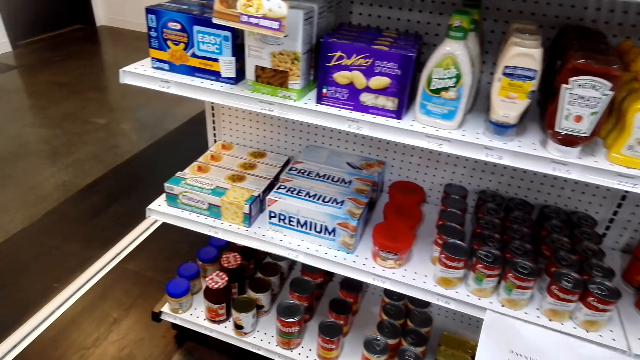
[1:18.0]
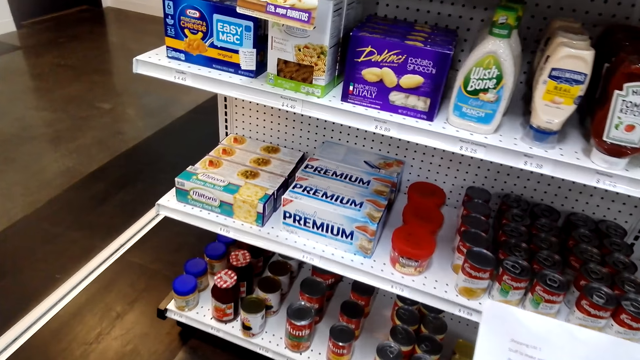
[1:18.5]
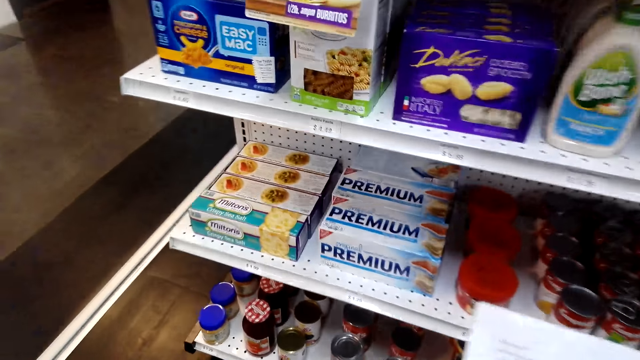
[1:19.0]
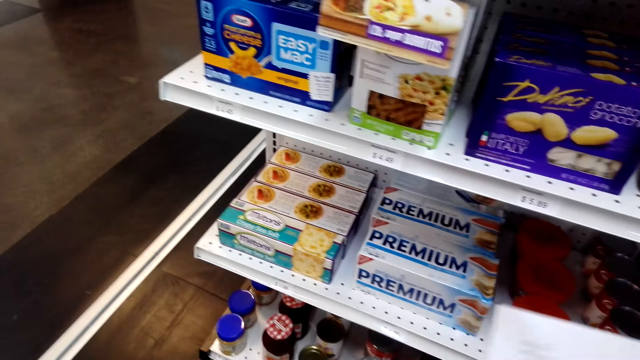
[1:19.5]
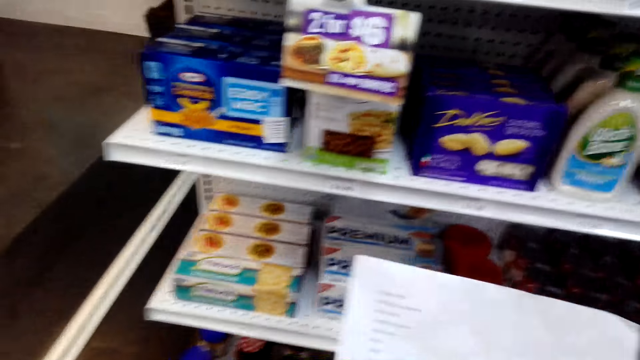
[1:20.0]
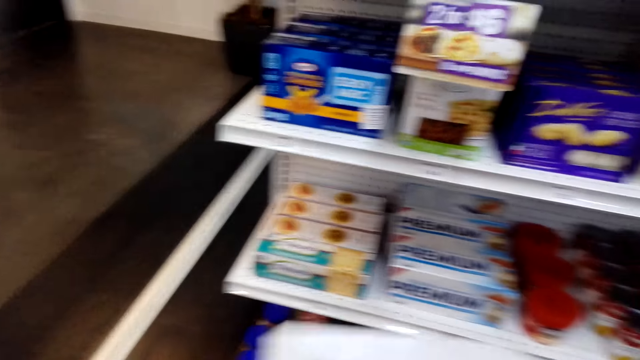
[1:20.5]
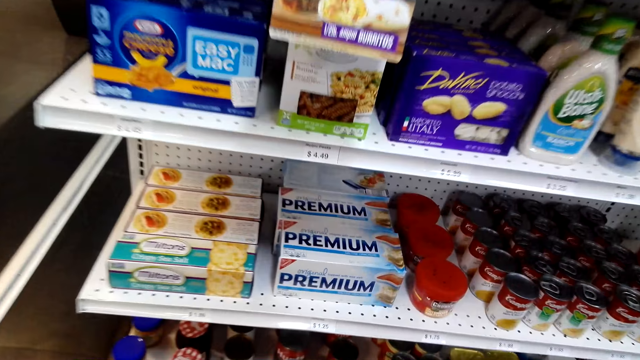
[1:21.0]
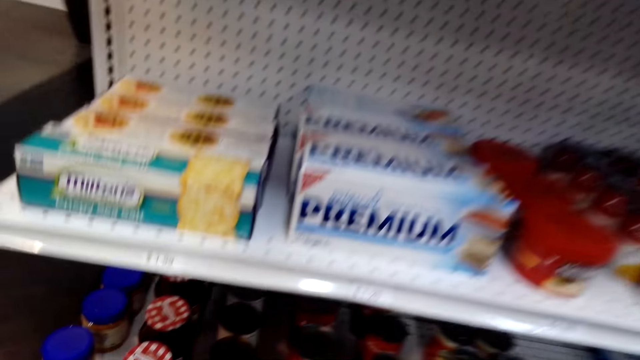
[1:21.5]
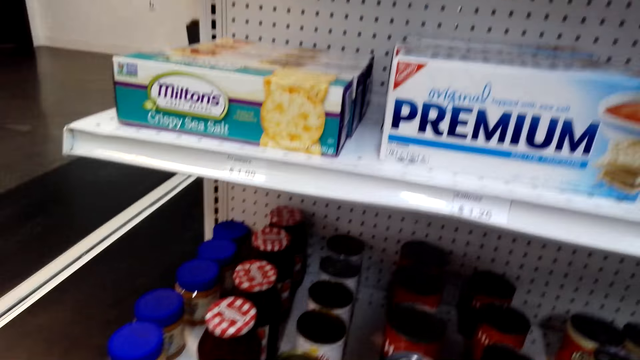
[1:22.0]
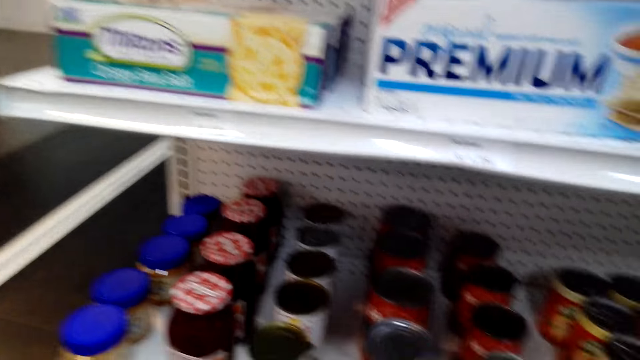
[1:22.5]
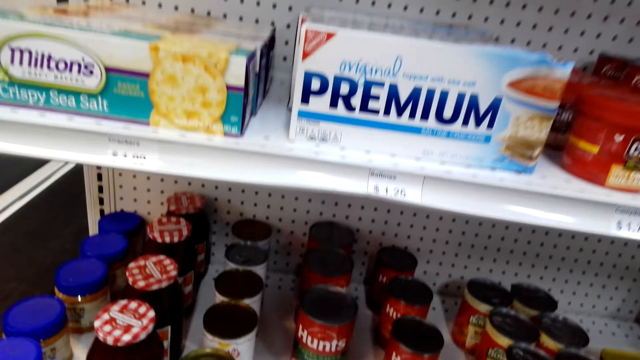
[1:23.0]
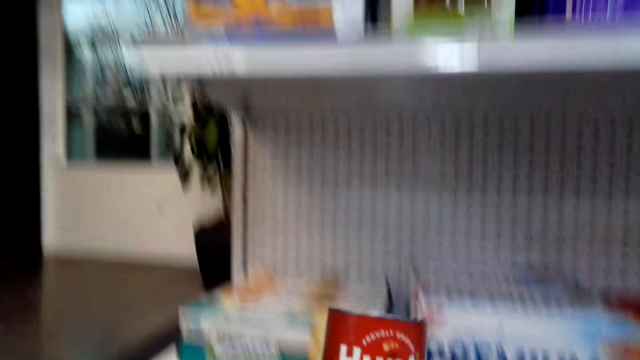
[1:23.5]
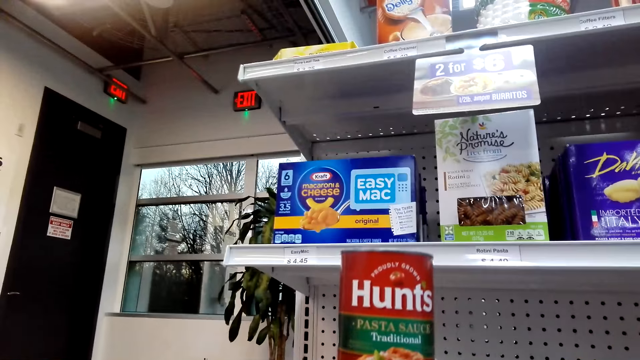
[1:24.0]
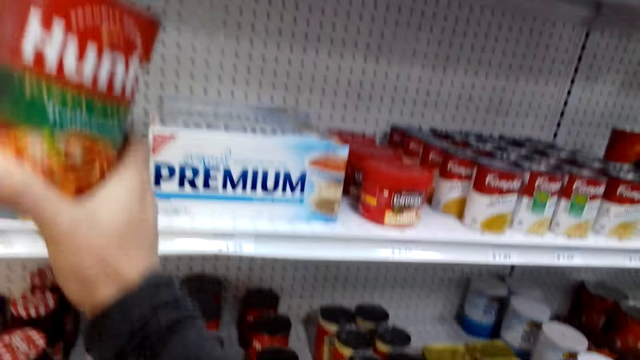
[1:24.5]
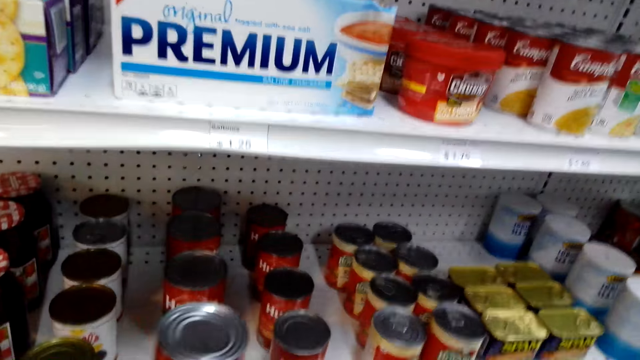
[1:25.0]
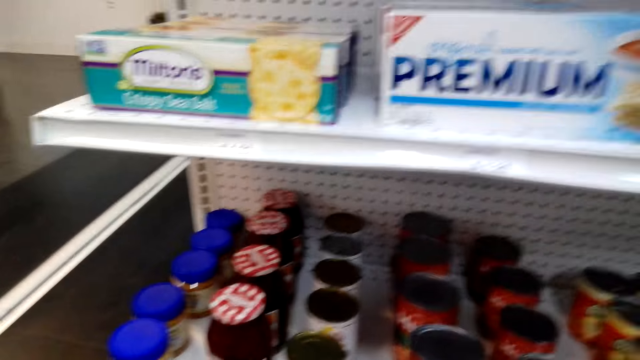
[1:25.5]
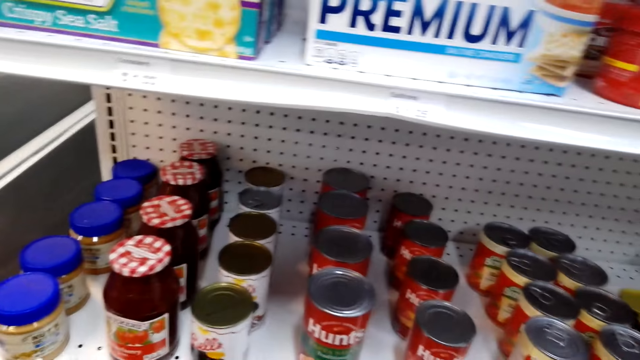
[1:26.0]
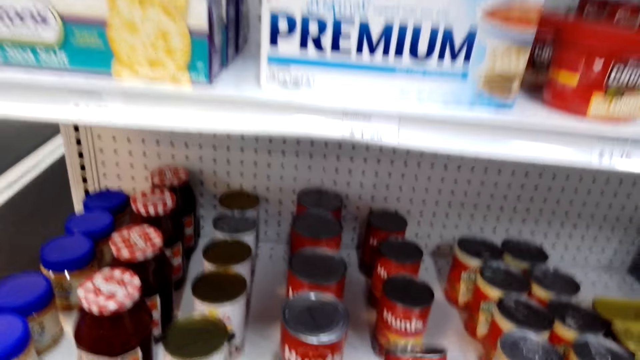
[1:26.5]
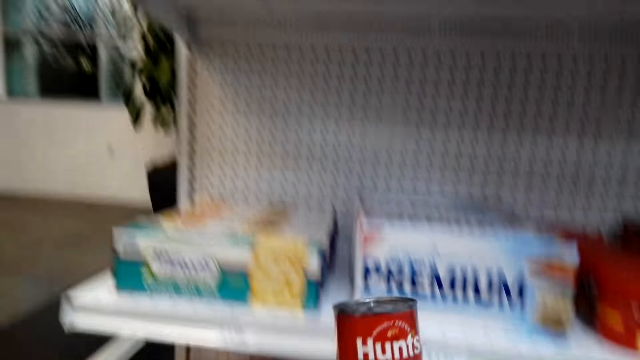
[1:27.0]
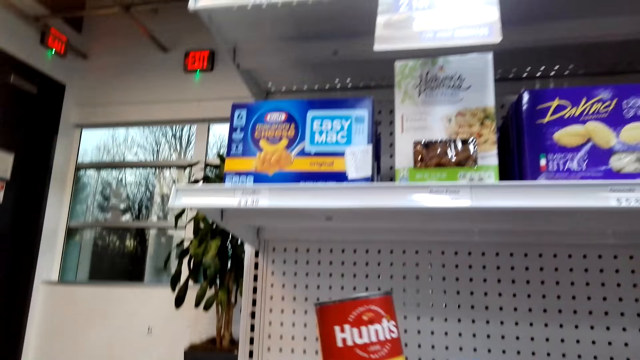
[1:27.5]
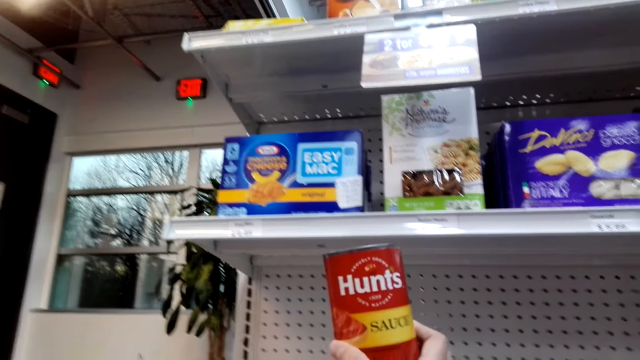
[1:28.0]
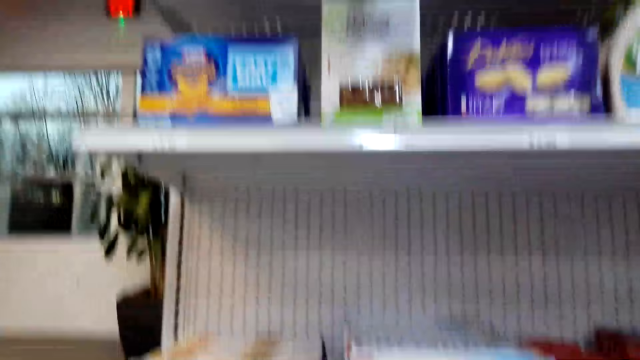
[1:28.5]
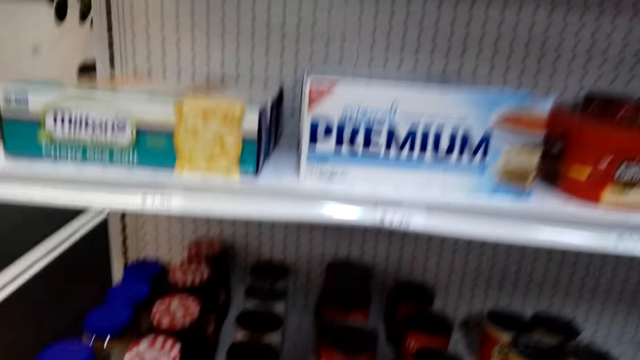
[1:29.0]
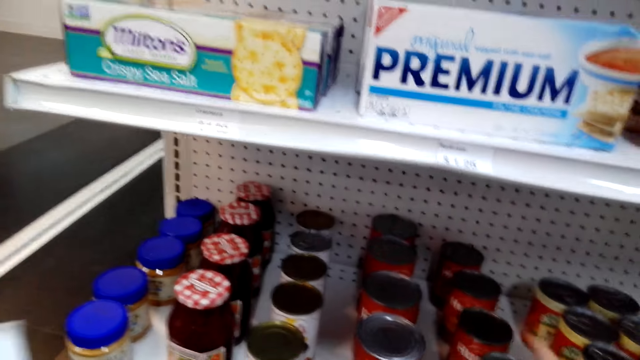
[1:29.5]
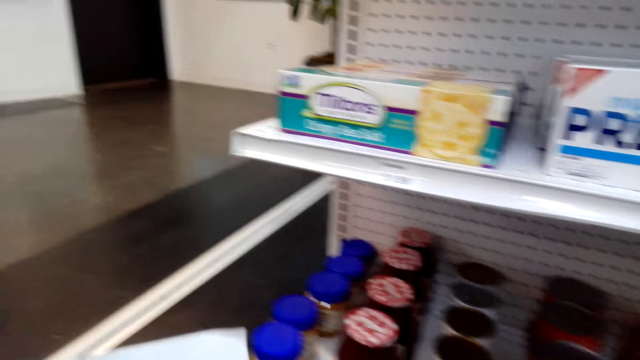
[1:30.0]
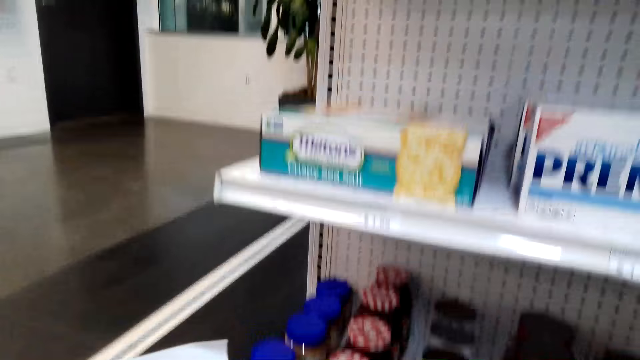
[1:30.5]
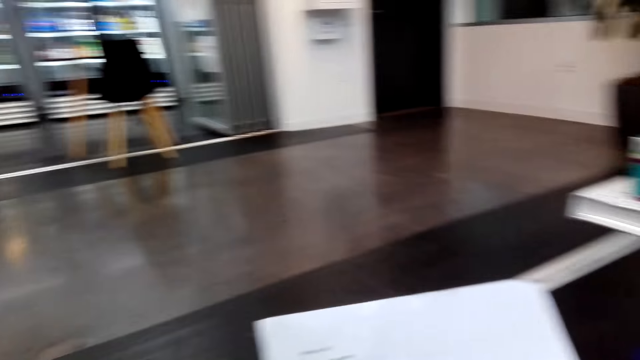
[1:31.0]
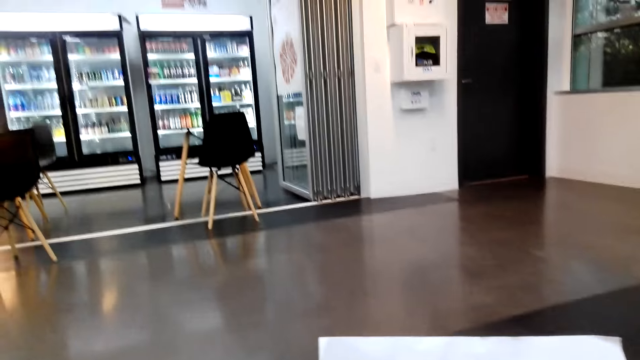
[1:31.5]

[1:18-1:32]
The camera wearer picks up the item on the shelf. A person picks up a tomato sauce can on the shelf. The camera wearer checks the item. The person checks the can and places down the can on the shelf. The camera wearer puts the item on the shelf. They check the item and put the item on the shelf.

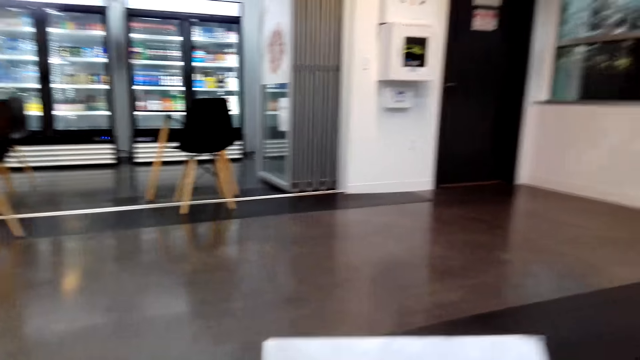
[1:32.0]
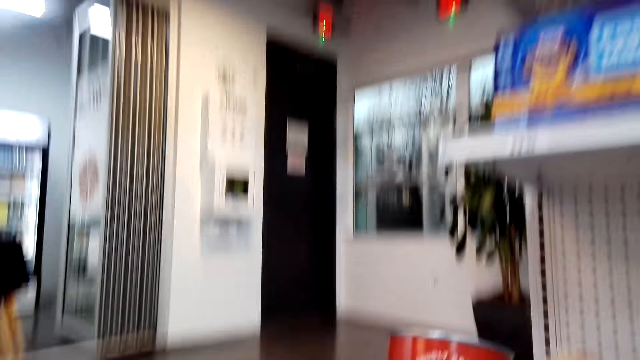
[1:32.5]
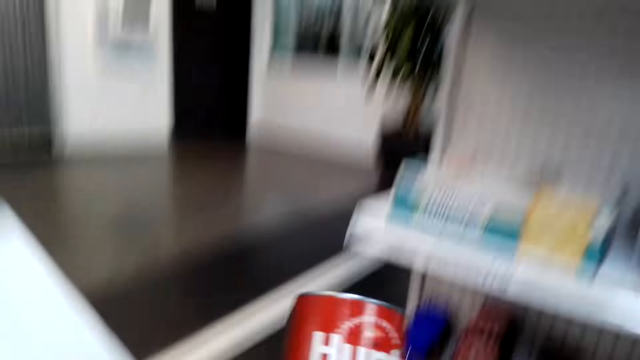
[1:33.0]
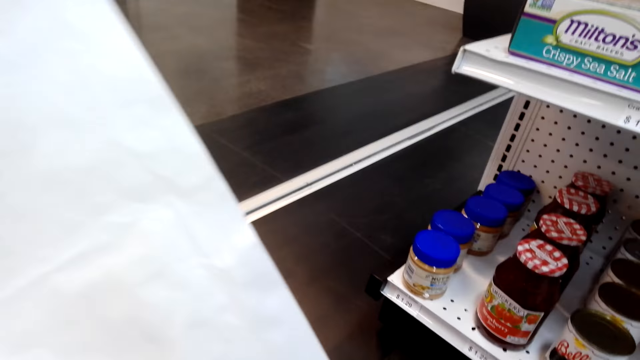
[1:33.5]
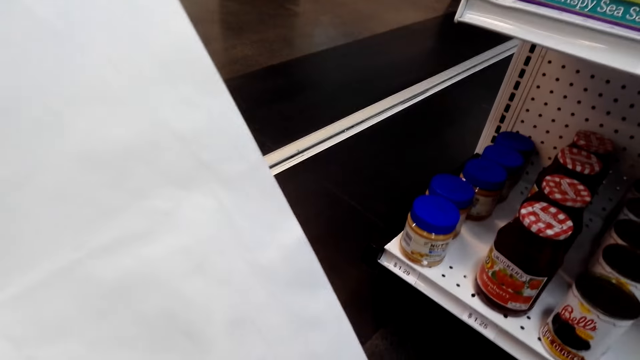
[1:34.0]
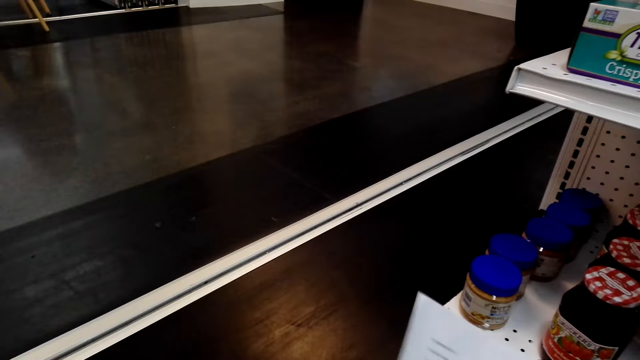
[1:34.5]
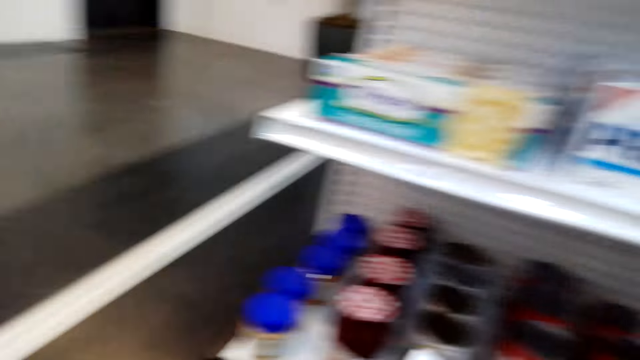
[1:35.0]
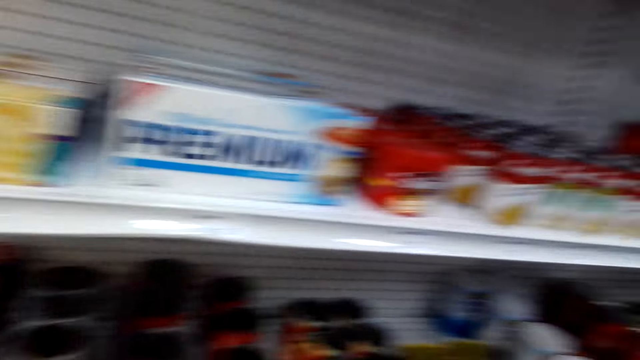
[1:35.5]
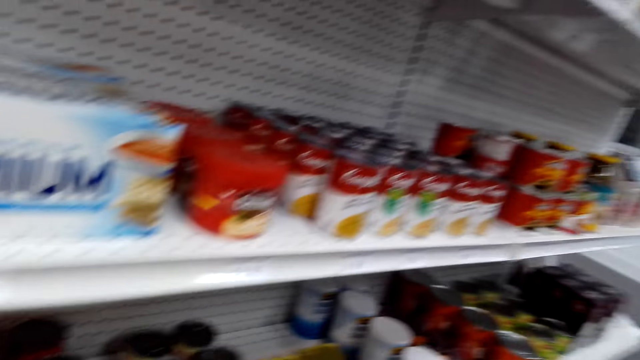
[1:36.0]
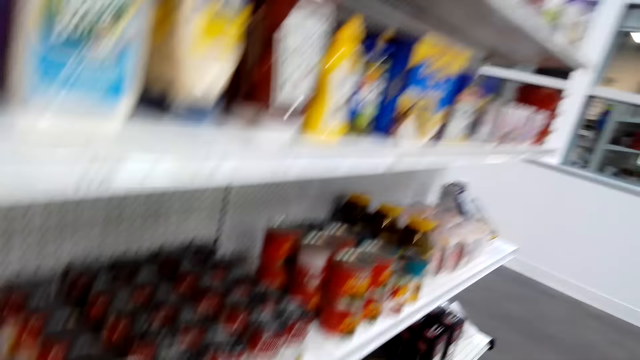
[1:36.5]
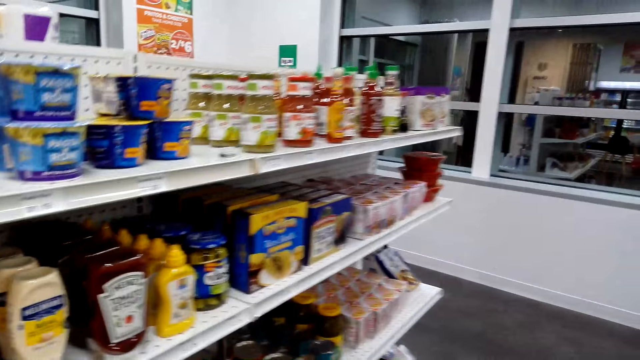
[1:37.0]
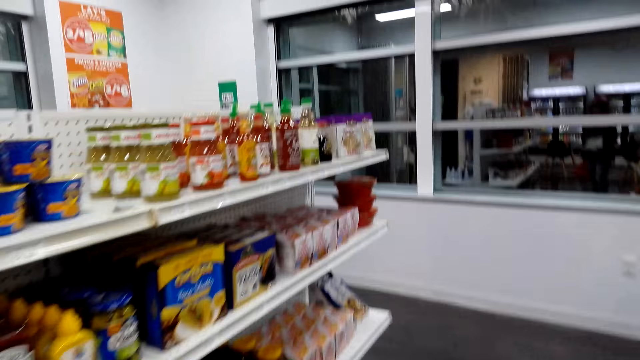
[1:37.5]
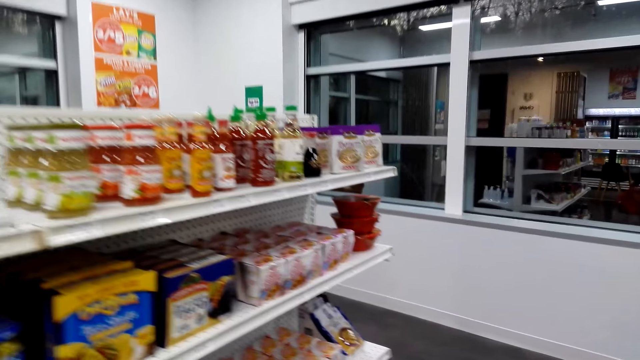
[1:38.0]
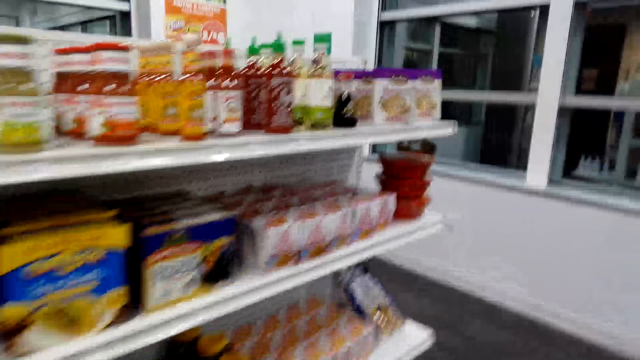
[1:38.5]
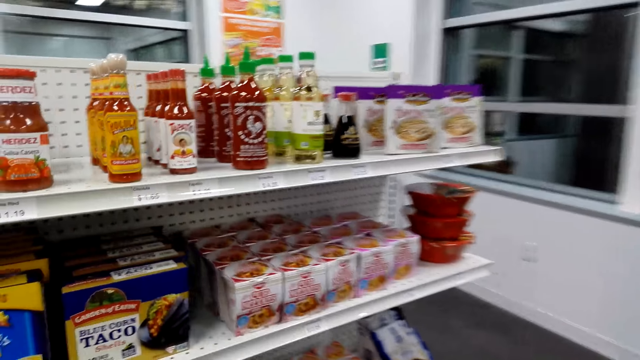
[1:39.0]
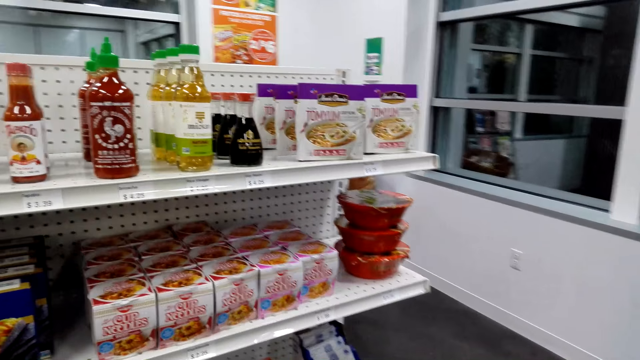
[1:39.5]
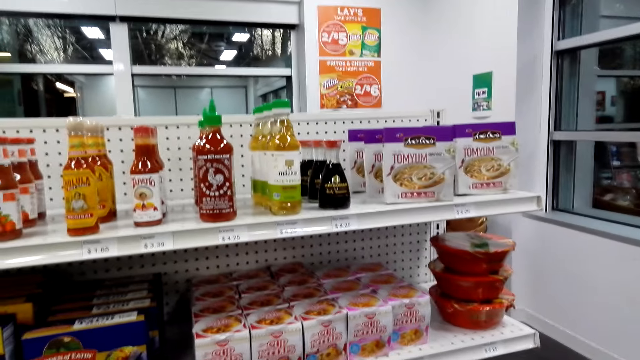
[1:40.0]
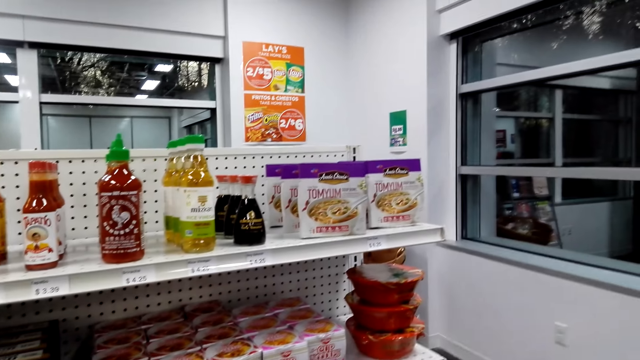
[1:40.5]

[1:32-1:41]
The camera wearer checks the item. They look around in the store. They walk in the store.
